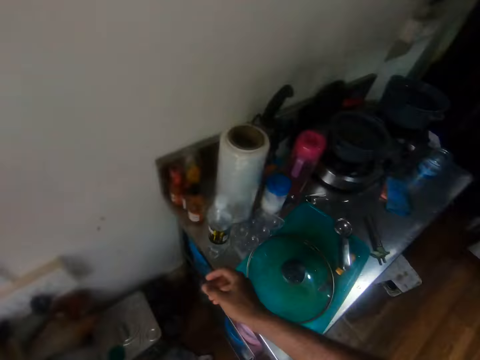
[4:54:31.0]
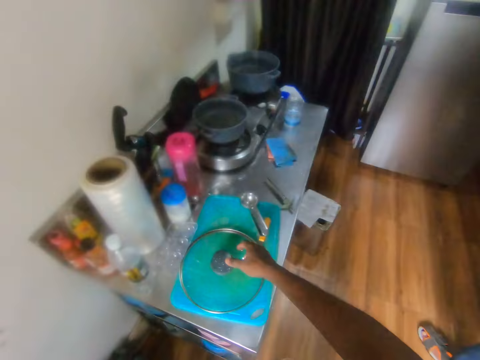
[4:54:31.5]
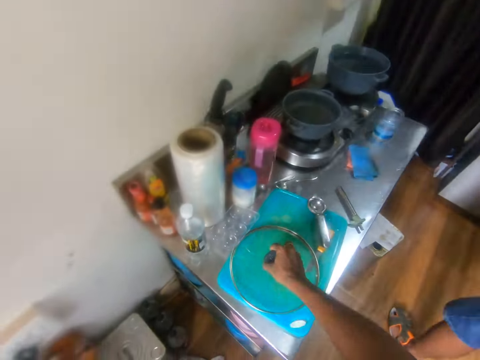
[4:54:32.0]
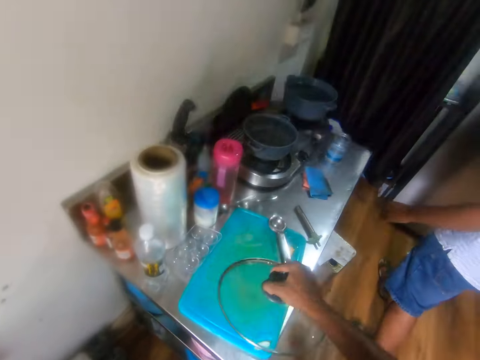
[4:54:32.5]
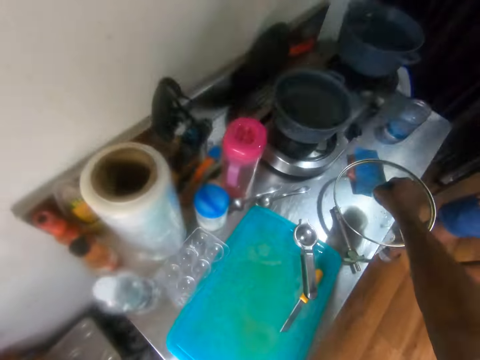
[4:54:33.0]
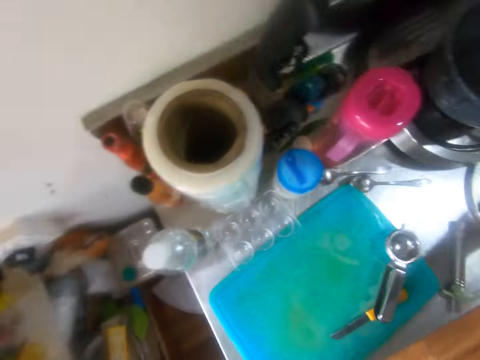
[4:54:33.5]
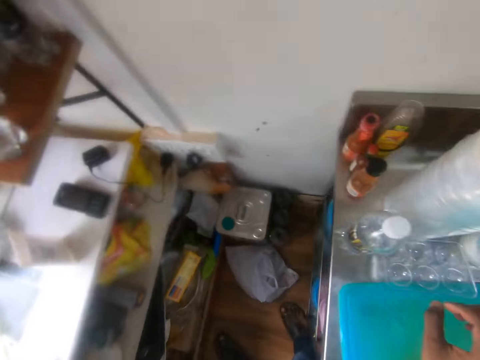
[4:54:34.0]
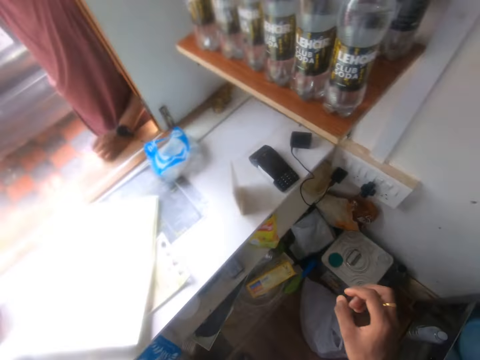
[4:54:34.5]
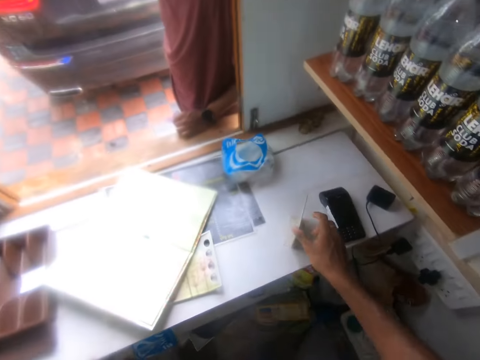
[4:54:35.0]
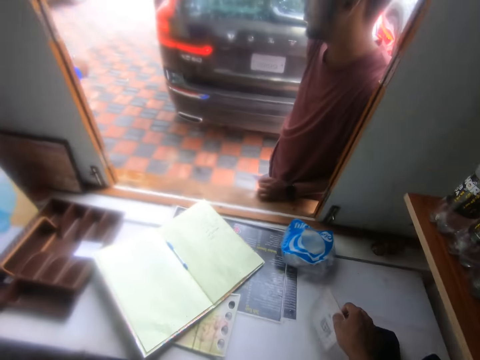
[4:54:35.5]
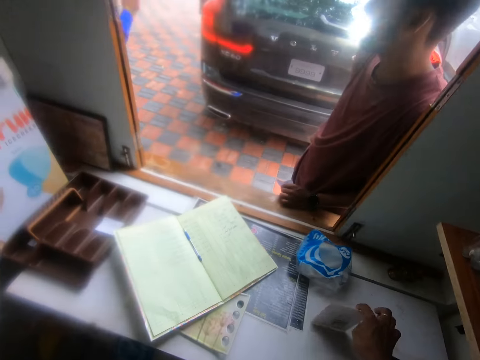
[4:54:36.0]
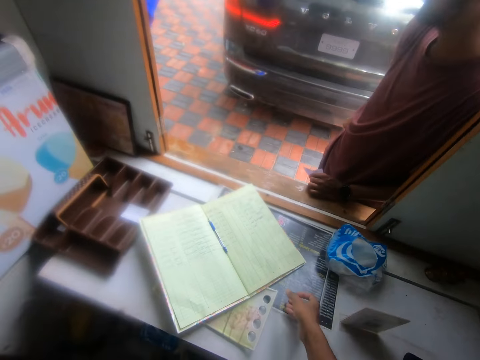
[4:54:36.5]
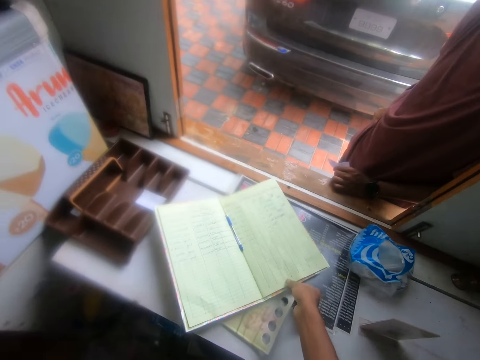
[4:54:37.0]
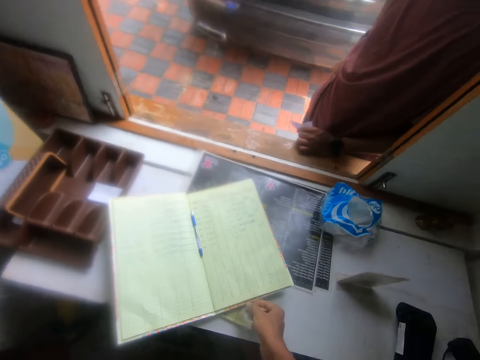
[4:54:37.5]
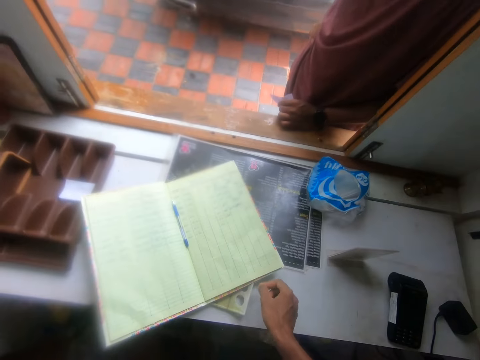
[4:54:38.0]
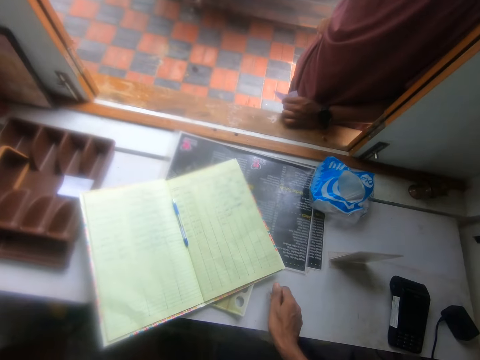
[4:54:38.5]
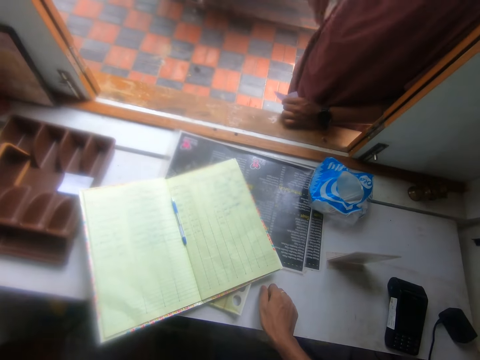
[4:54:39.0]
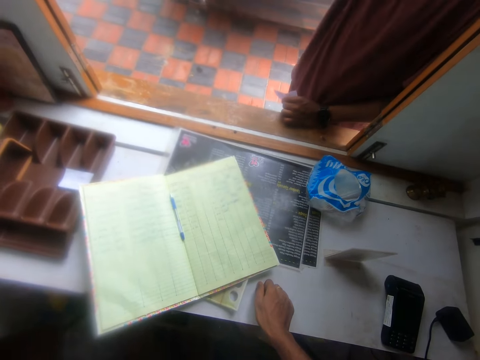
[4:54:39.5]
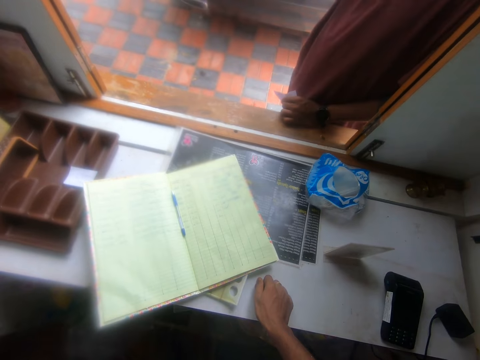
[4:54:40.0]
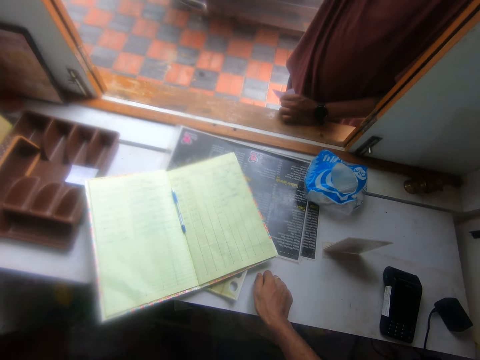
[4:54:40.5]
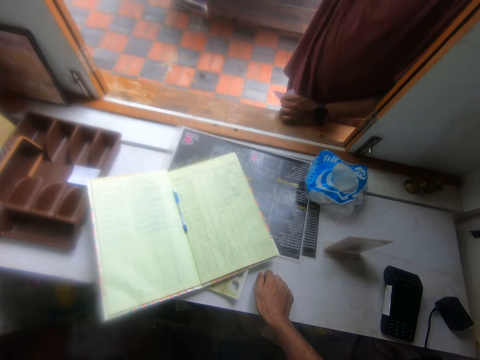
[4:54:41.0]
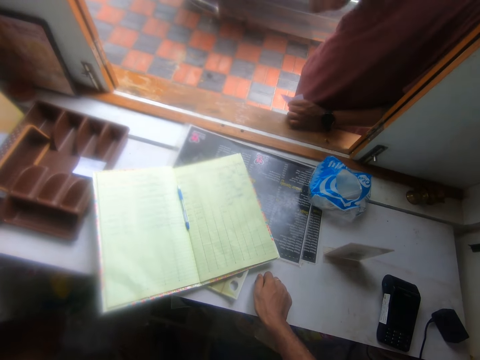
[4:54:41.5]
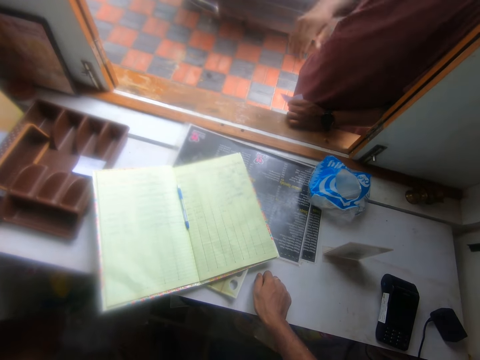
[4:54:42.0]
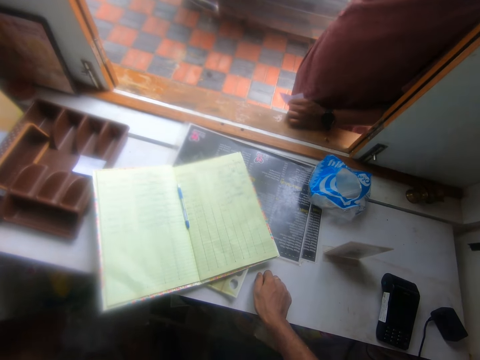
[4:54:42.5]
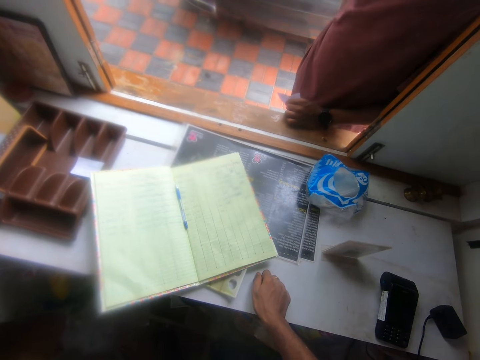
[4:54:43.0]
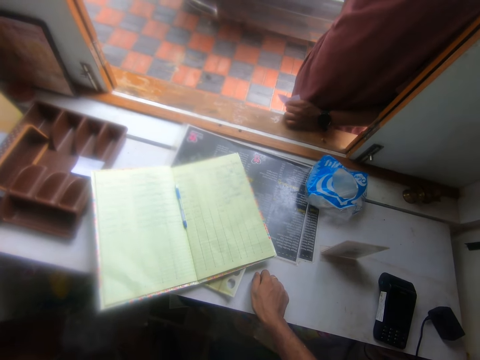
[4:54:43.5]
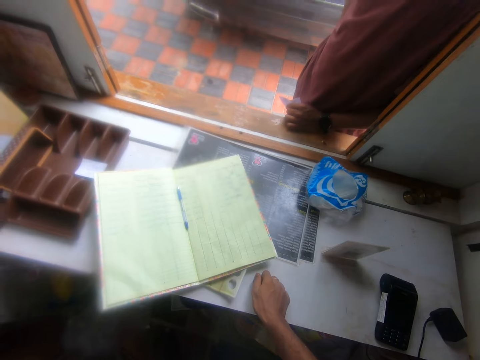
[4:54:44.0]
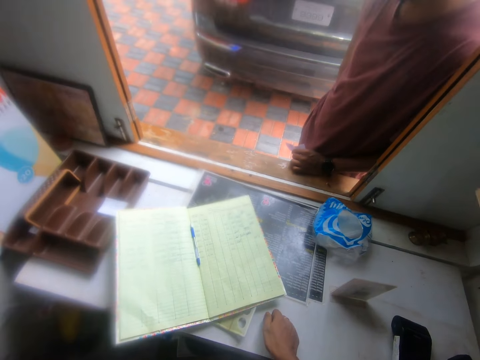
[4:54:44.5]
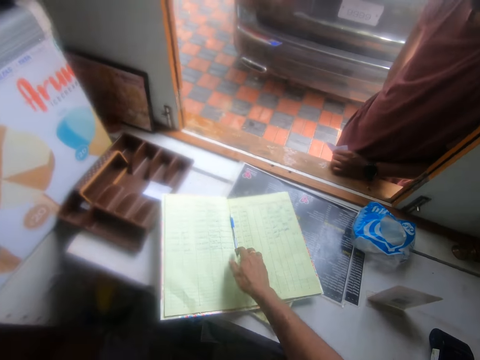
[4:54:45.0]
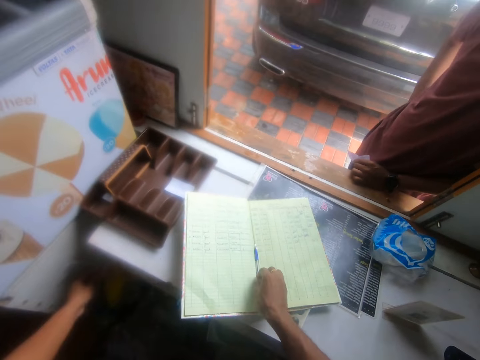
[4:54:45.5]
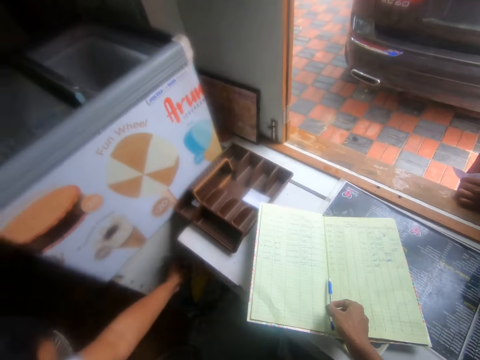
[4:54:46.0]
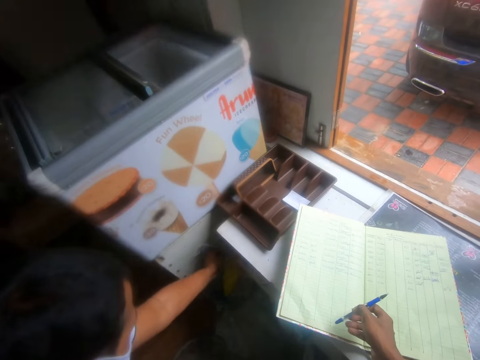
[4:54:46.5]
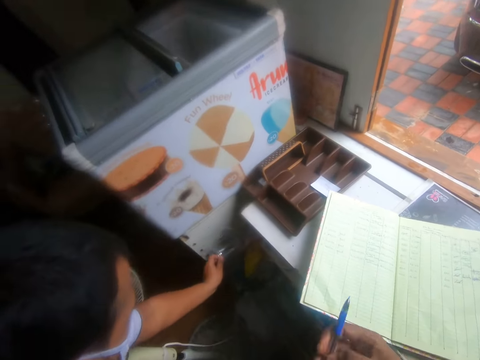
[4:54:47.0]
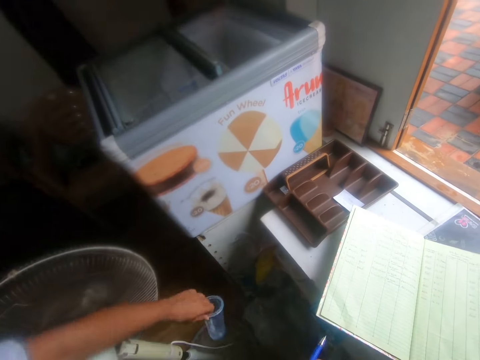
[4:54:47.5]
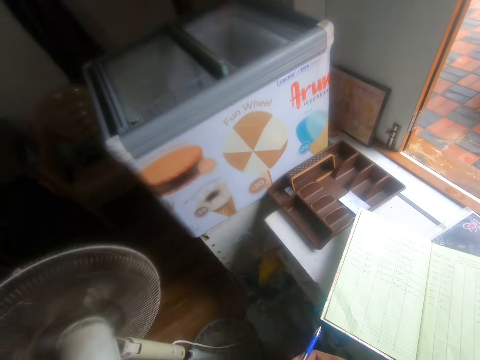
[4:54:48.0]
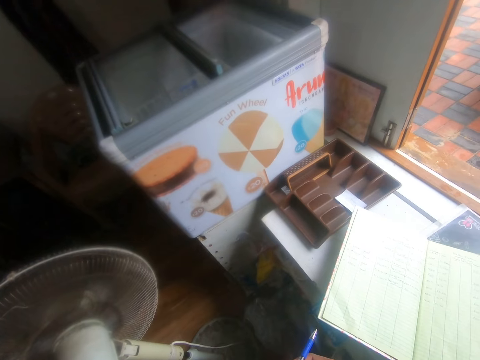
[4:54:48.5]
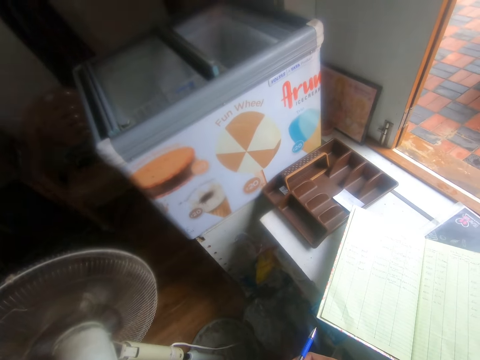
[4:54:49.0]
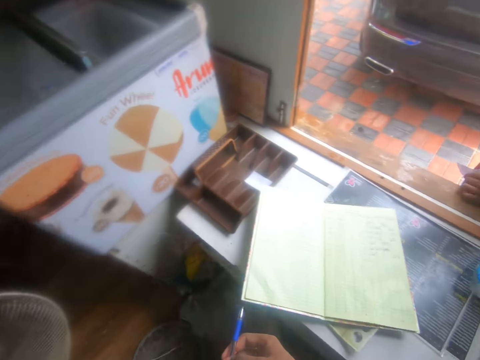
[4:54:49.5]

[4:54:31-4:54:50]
The camera wearer picks up a cooking pot lid on the kitchen countertop with his right hand and puts aside the cooking pot lid. He adjusts a calendar or card on the table with his right hand. He adjusts the book on the table with his right hand. He picks up the pen on the book with his right hand. A man picks up a disposable cup with his left hand.
